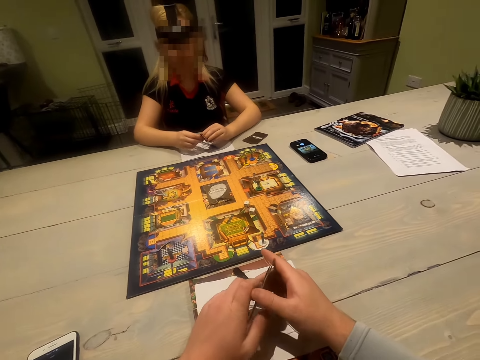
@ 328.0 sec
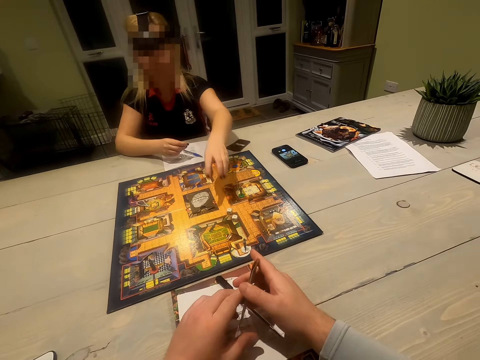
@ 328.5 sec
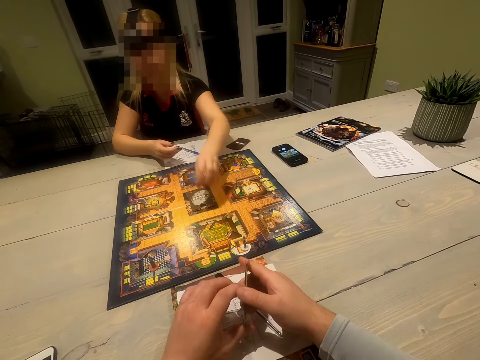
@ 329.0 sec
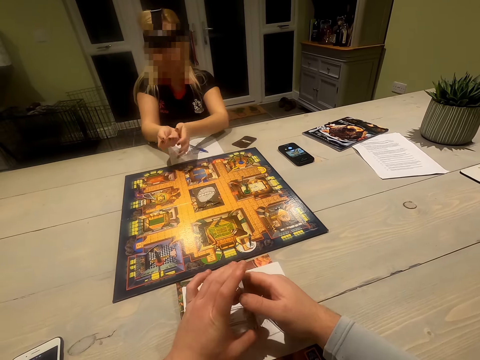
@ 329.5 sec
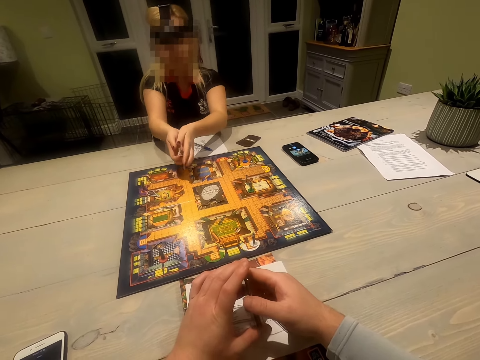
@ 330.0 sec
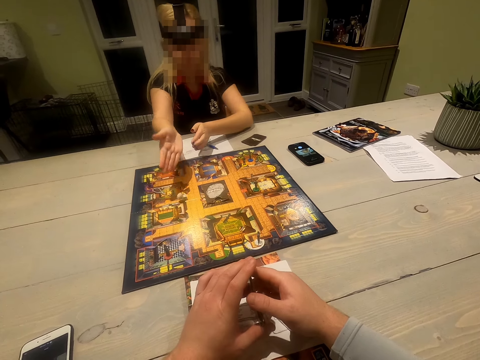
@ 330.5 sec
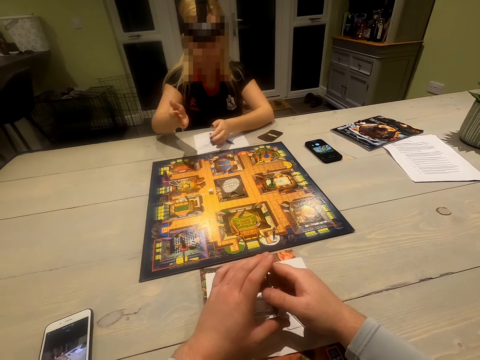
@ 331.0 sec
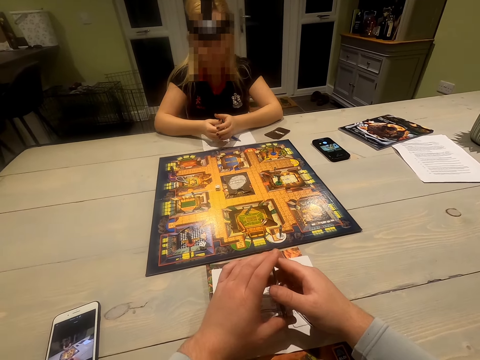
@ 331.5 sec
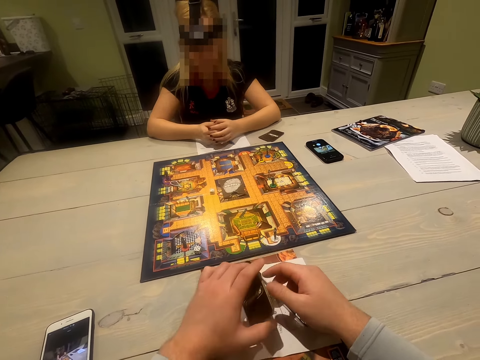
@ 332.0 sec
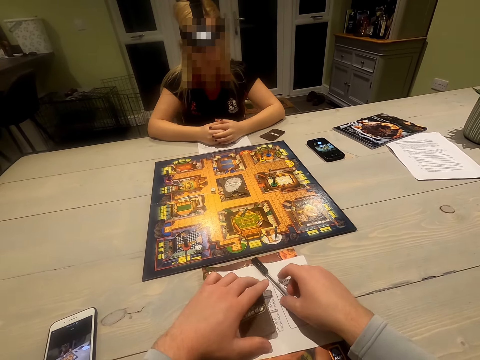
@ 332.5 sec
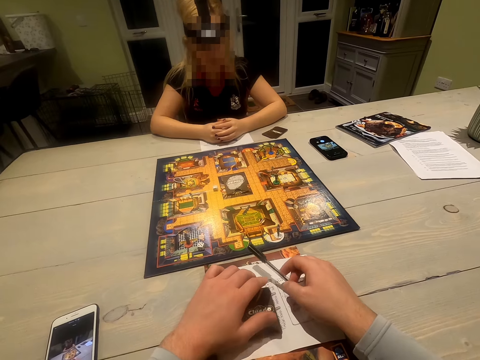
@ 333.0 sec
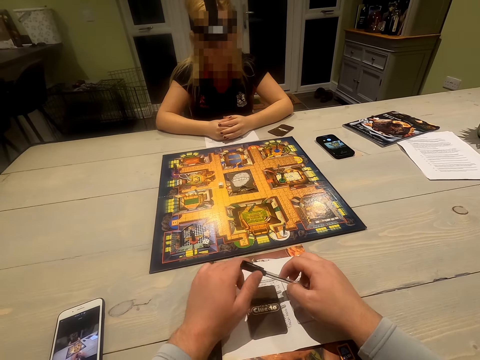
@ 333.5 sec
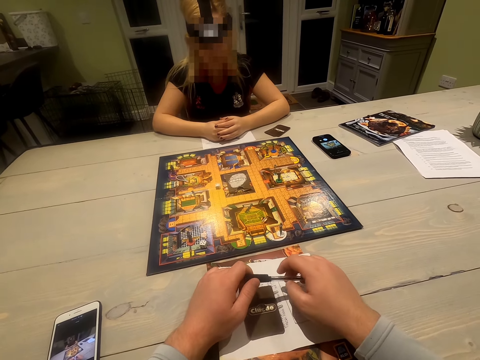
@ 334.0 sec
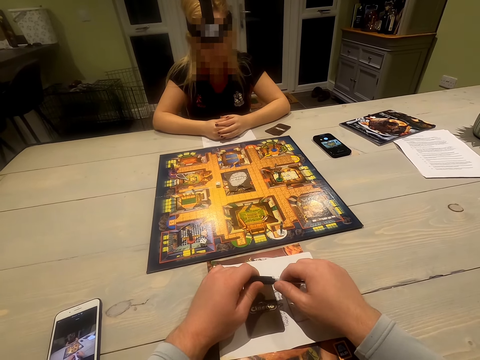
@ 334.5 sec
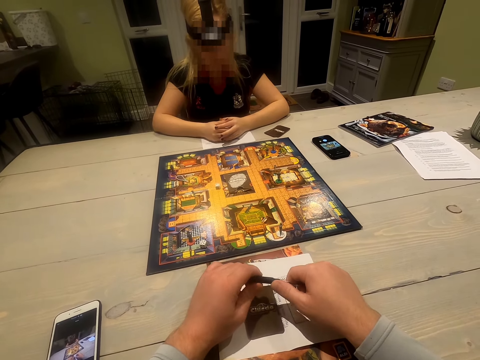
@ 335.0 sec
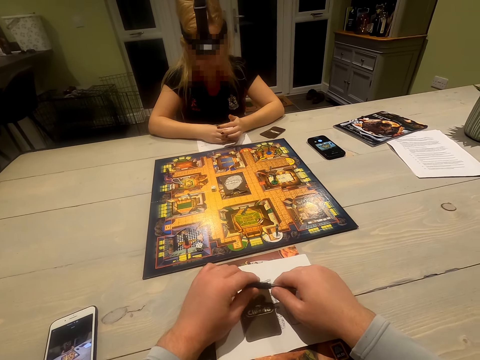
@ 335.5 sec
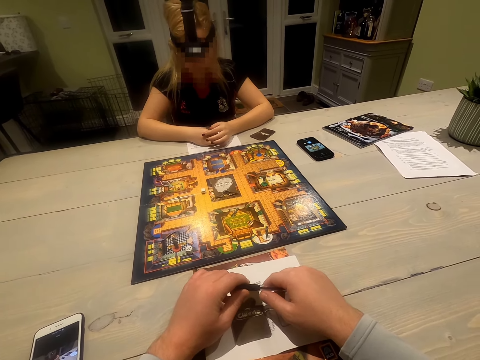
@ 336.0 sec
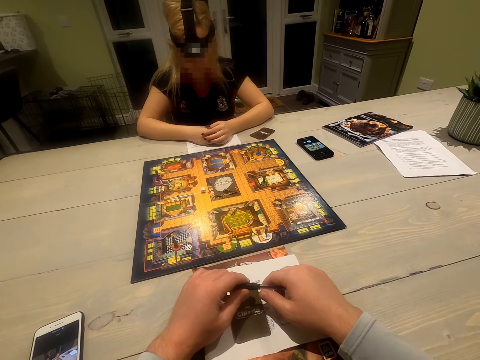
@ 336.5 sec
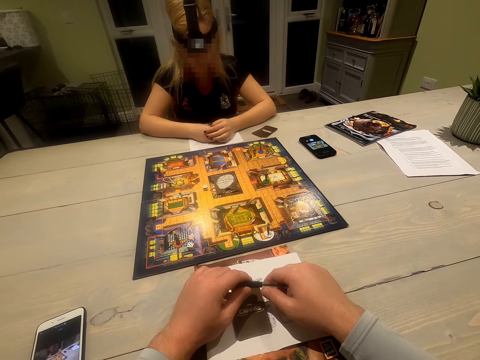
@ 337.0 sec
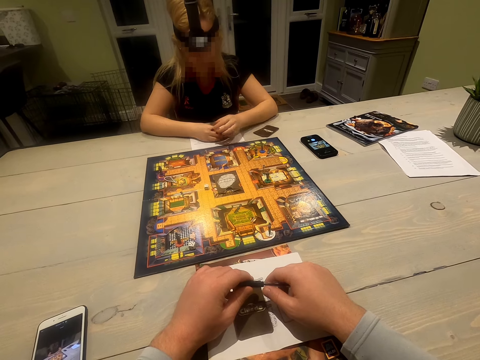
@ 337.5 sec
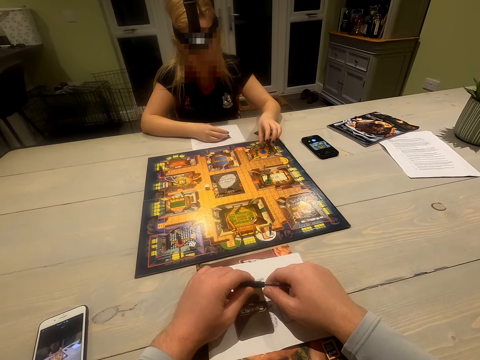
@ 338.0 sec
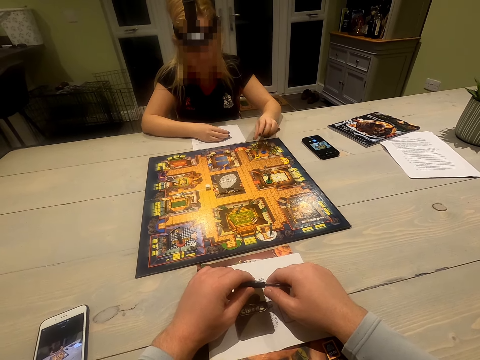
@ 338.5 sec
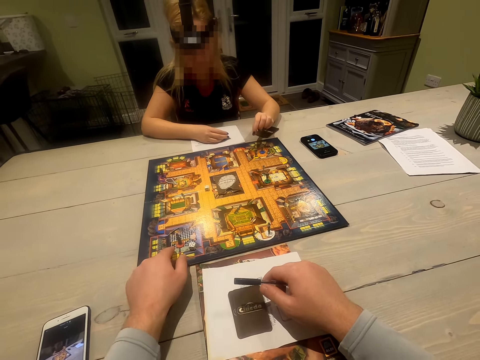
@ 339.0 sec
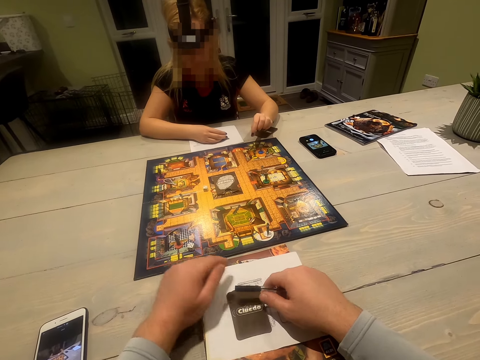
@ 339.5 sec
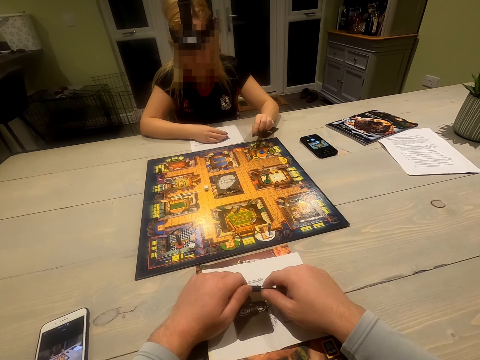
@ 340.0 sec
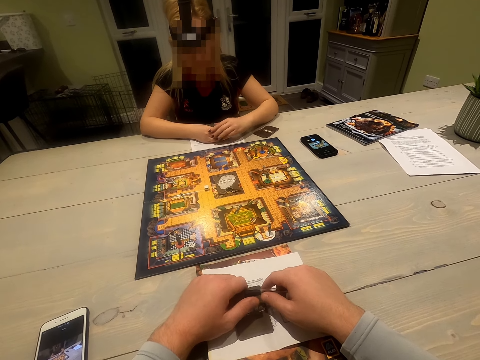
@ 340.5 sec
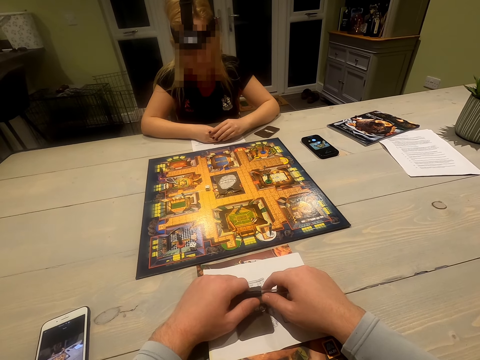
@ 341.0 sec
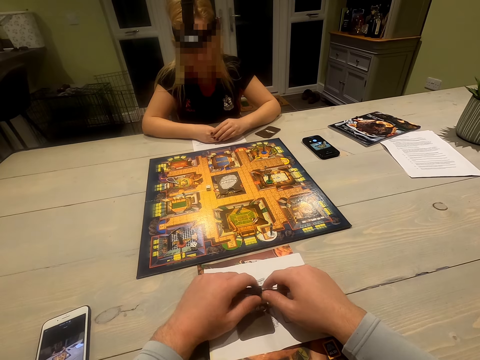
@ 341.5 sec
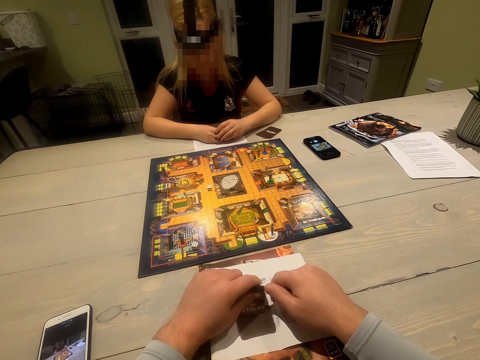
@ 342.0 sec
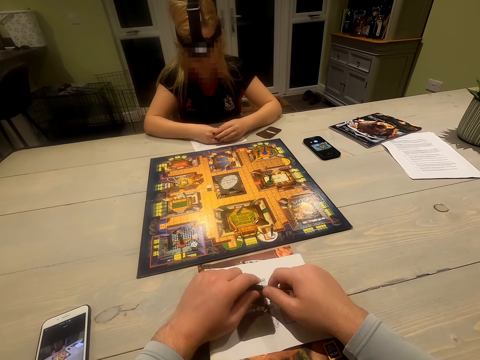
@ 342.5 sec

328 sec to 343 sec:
A woman picks the dice. She shakes the dice pieces, drops the dice pieces, and rolls the dice. The camera wearer picks up a pen. He puts down the cards. He looks around. The woman moves her hand. The camera wearer moves his hand.

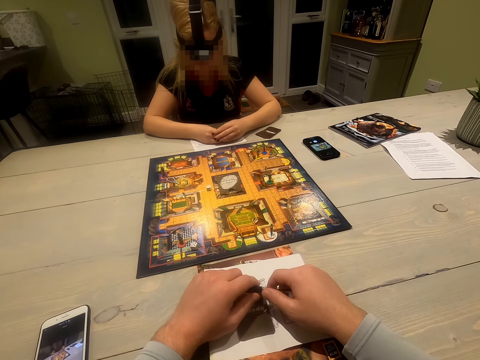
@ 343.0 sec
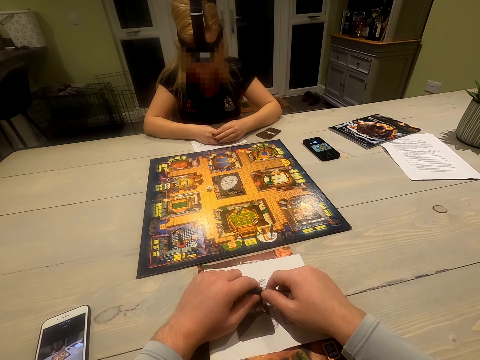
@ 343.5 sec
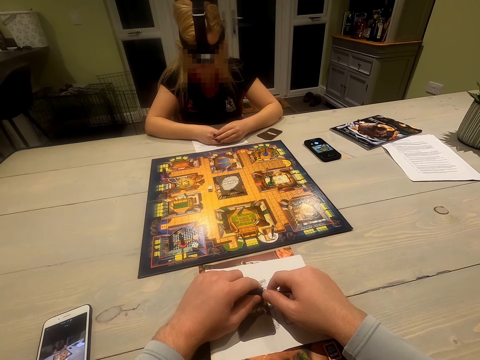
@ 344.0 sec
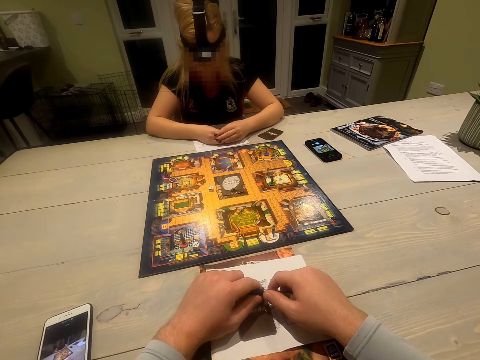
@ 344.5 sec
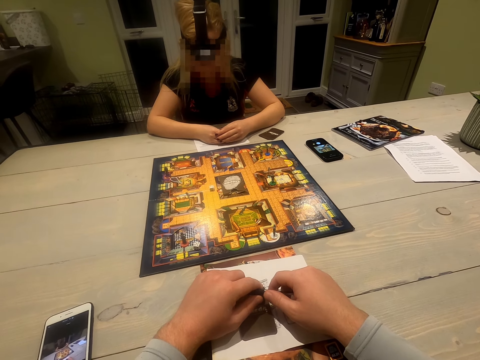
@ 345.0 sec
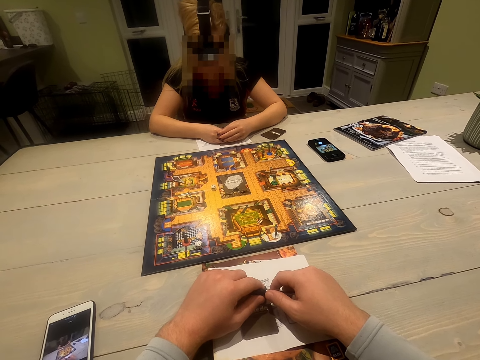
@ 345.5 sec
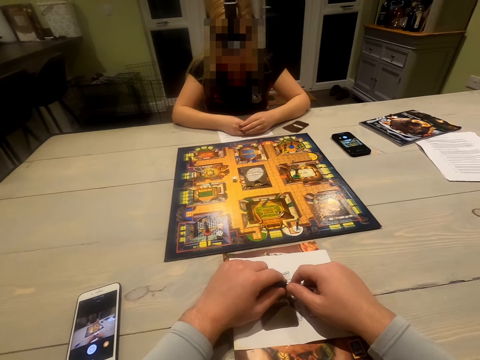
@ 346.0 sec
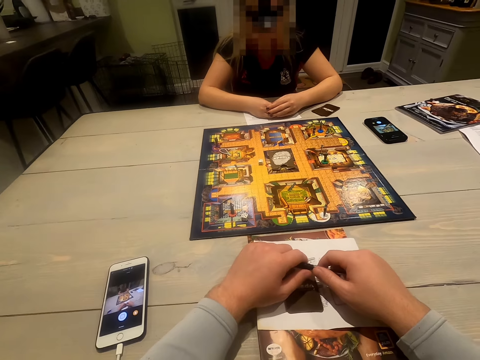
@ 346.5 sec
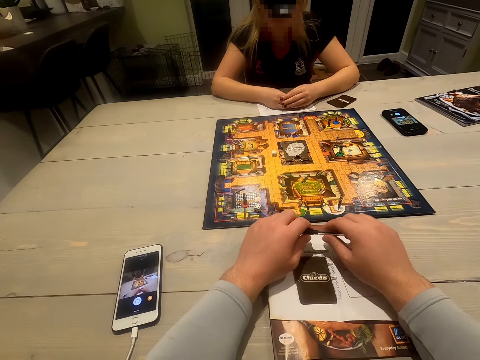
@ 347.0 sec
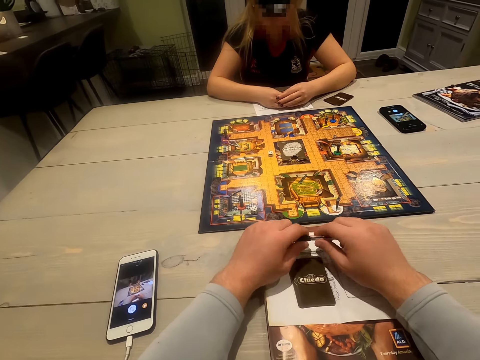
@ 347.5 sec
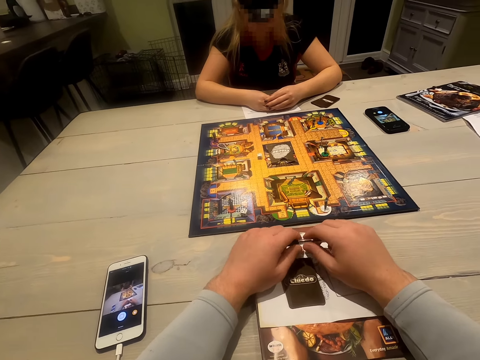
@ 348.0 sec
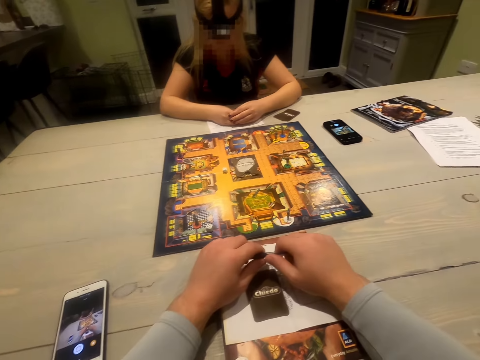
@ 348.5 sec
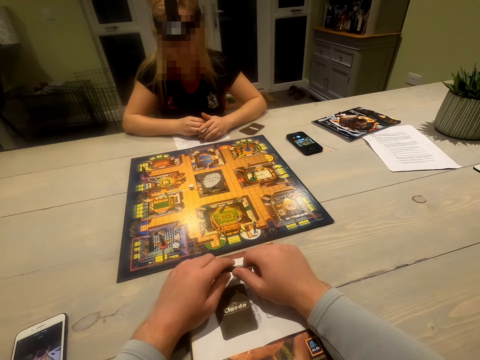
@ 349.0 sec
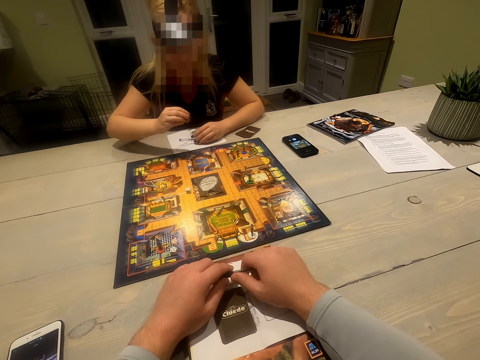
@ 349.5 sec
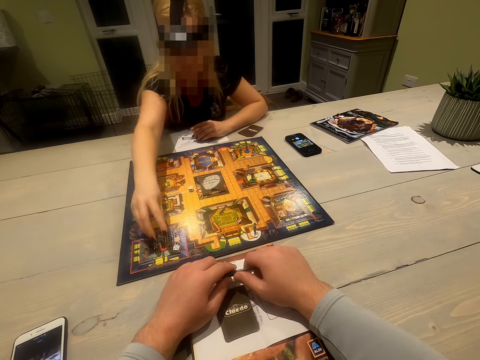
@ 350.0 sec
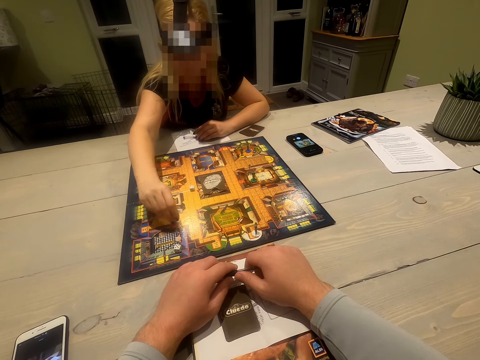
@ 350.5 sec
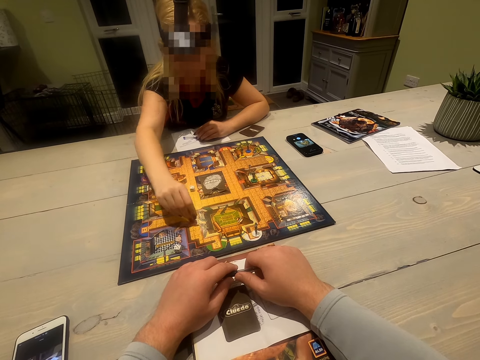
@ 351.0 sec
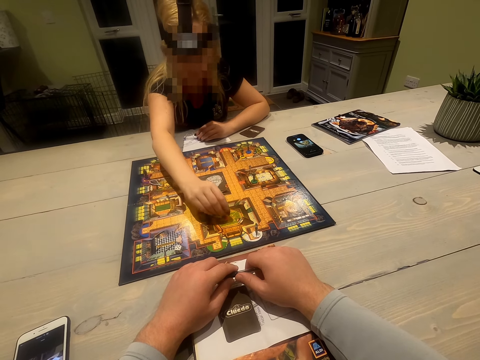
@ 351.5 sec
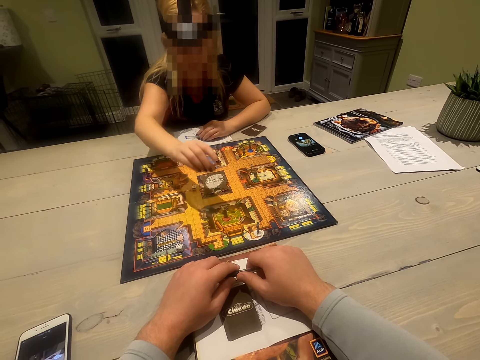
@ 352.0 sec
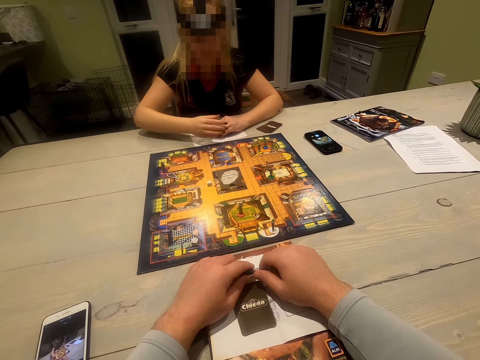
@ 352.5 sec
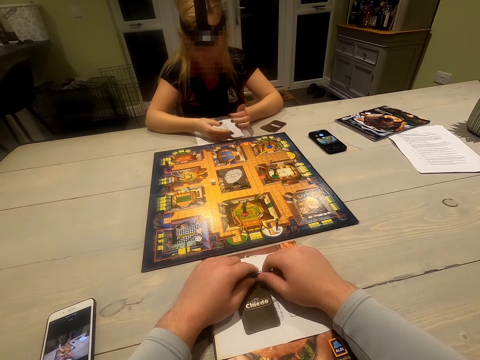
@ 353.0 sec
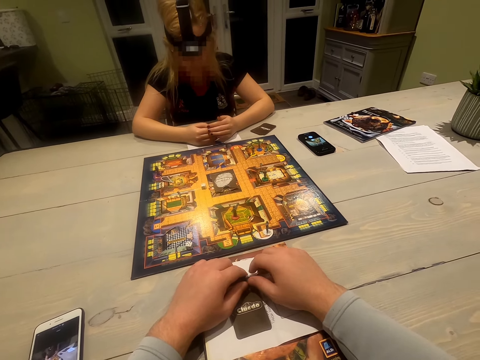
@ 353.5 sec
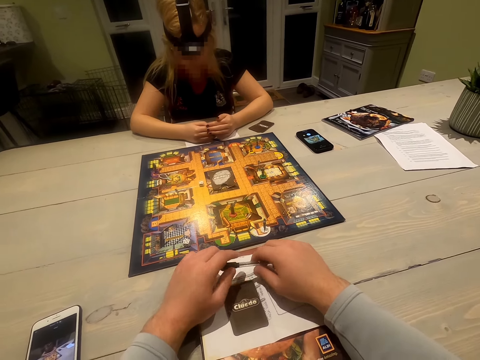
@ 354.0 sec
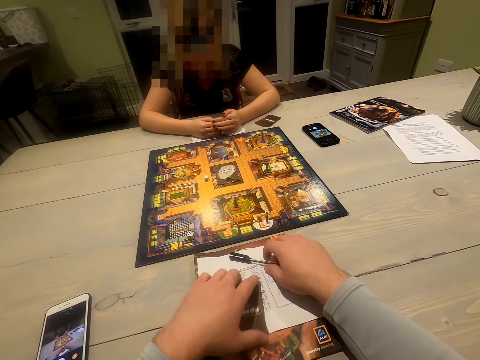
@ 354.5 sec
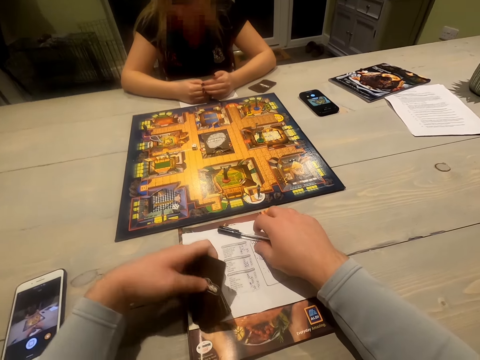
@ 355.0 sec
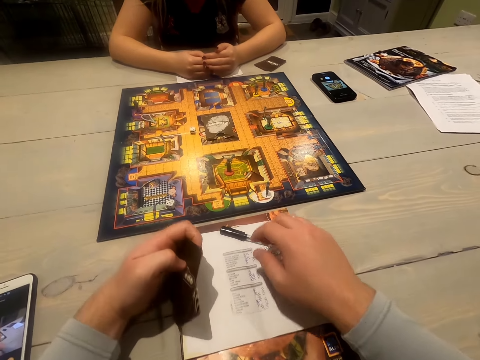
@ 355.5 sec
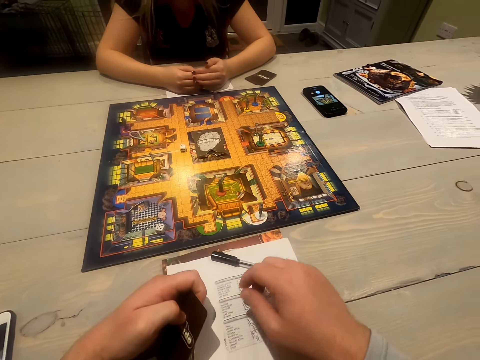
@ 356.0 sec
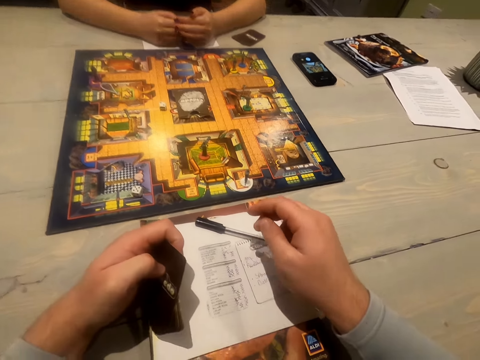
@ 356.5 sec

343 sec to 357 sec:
A woman plays. She moves the token. The camera wearer puts down the pen. They pick the cards.
